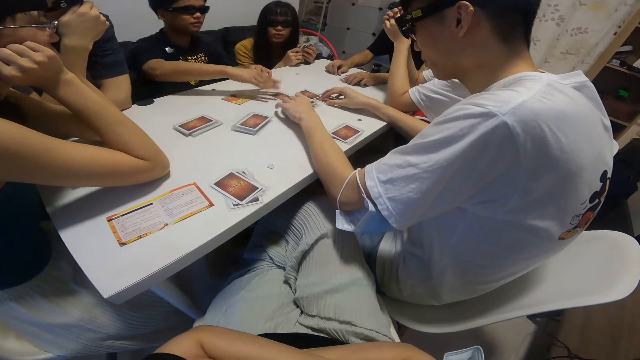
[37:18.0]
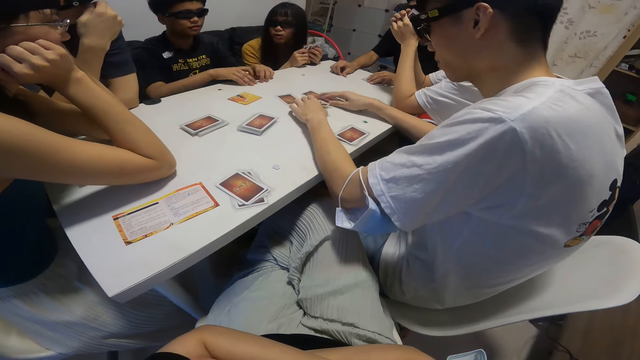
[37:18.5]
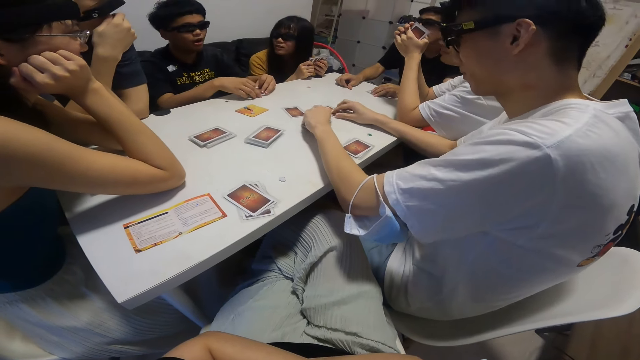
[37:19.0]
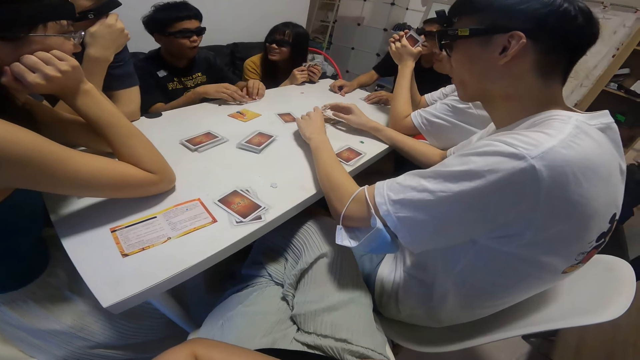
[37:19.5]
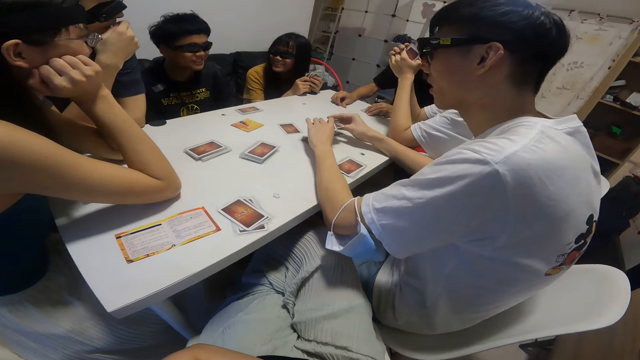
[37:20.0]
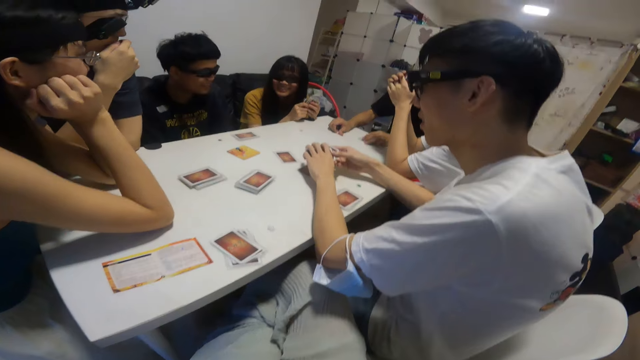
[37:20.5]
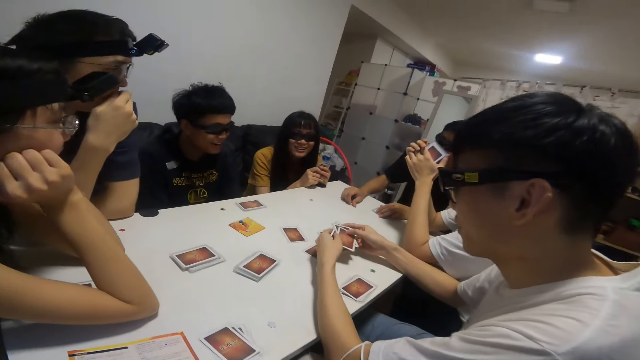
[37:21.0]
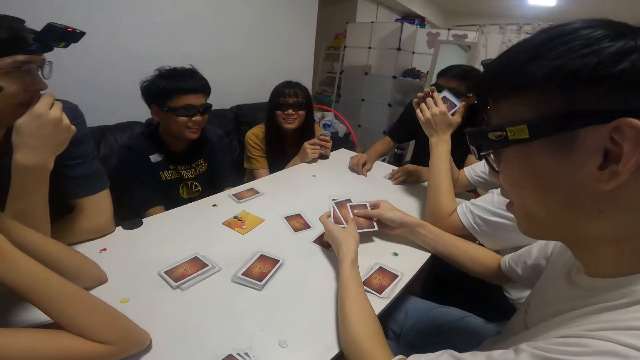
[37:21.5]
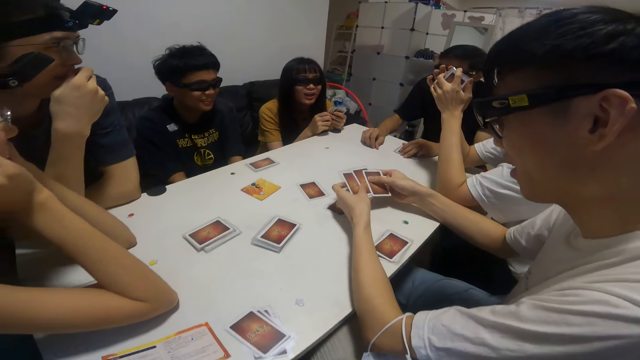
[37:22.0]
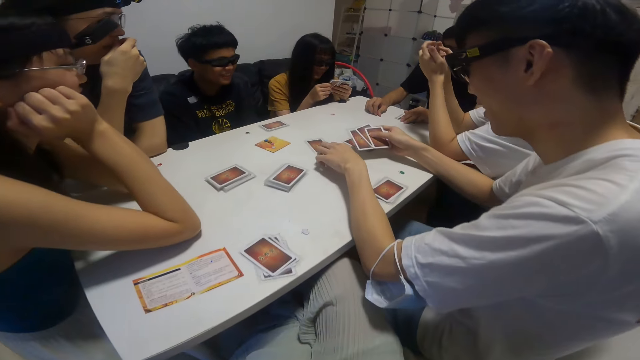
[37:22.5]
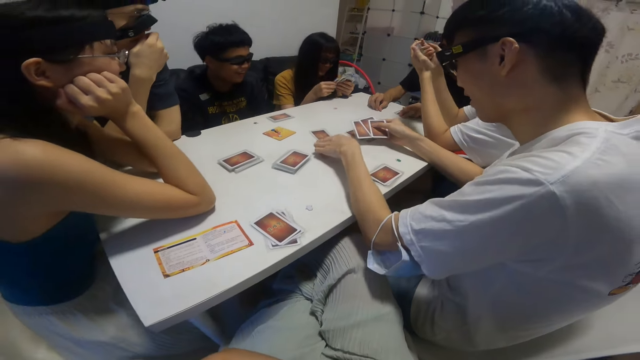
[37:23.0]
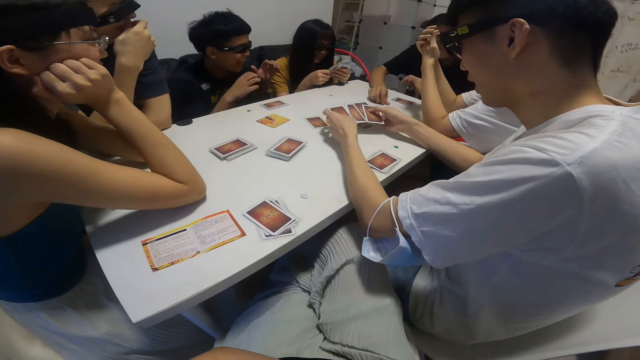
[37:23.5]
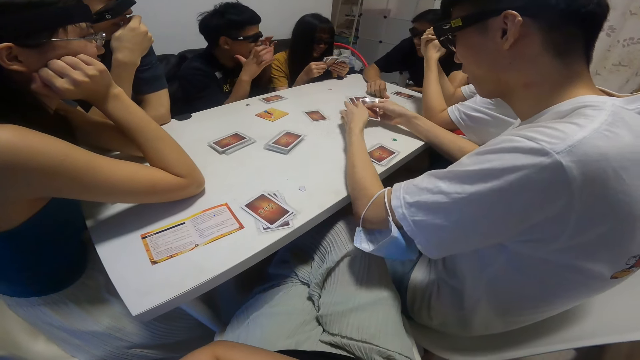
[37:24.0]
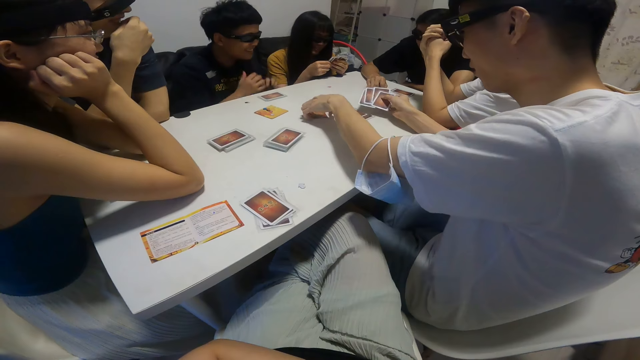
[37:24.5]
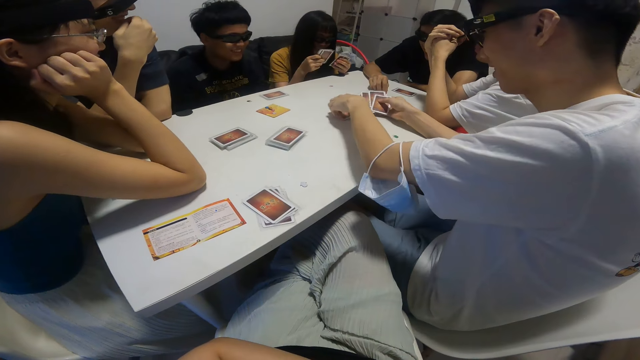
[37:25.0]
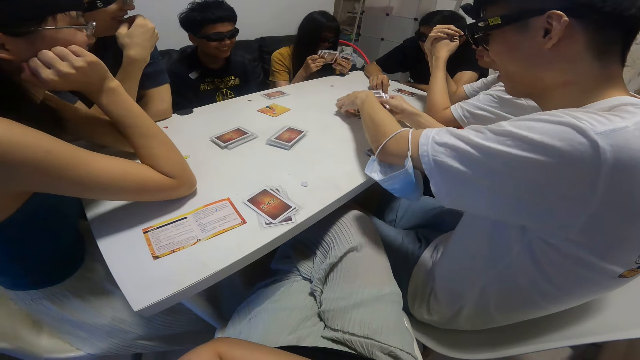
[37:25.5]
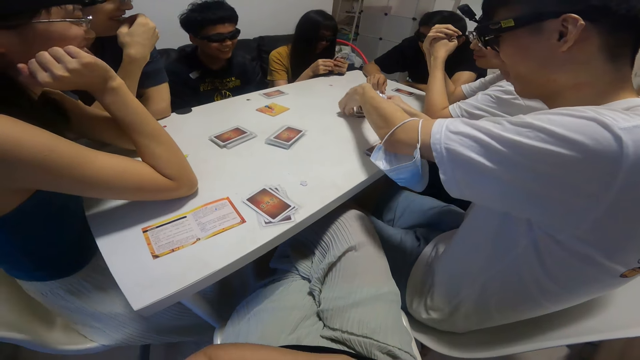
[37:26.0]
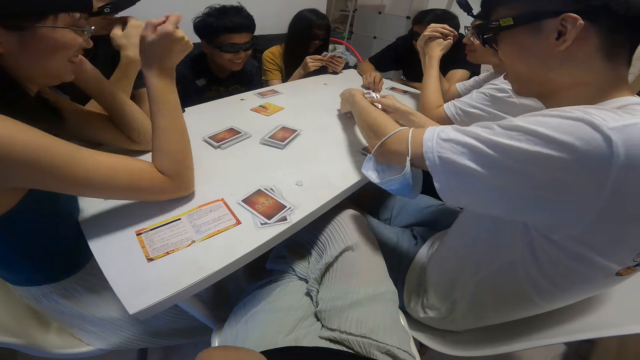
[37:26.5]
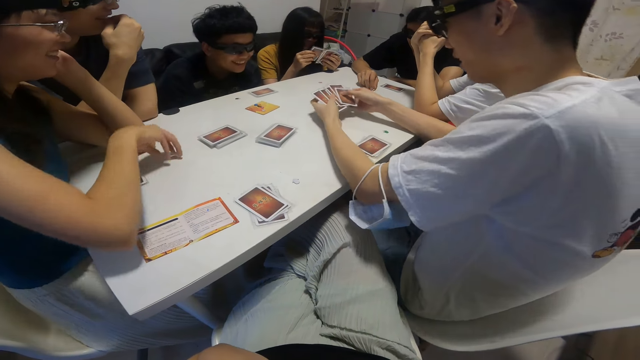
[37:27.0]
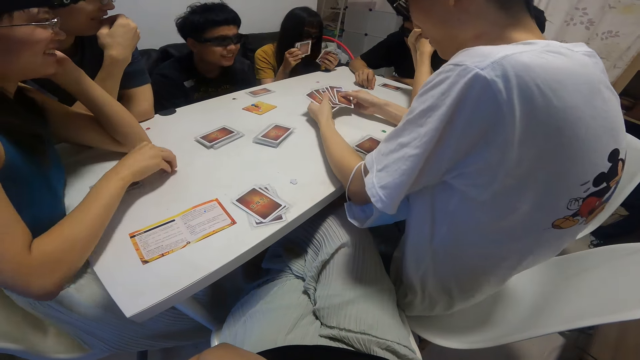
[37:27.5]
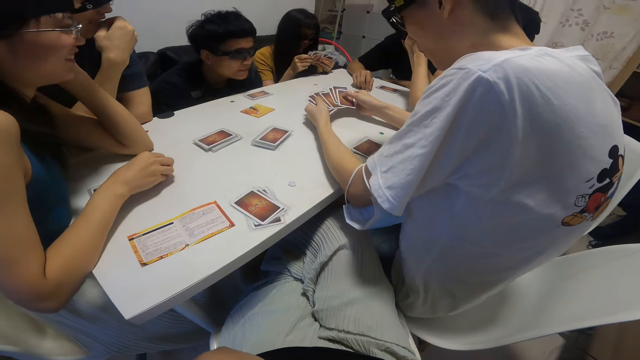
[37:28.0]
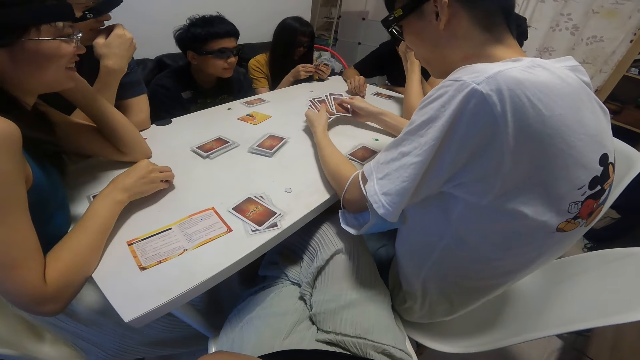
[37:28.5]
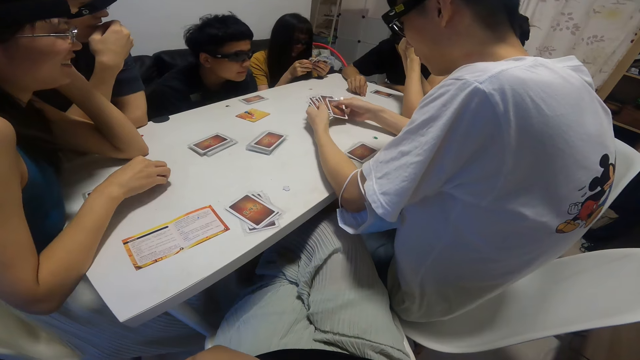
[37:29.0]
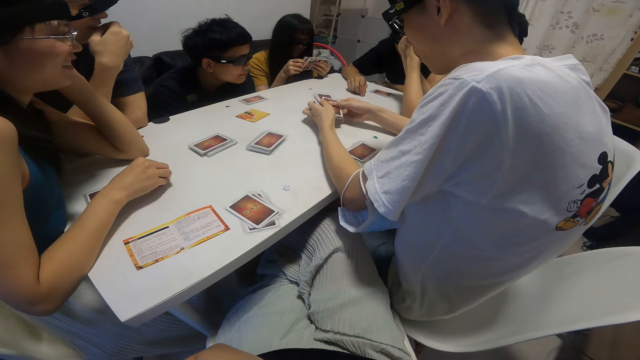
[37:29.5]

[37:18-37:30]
The man drops the cards on the table with his right hand. Another man picks up the cards from the table with both hands.

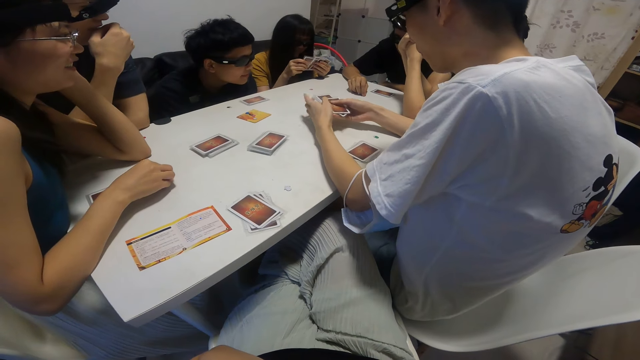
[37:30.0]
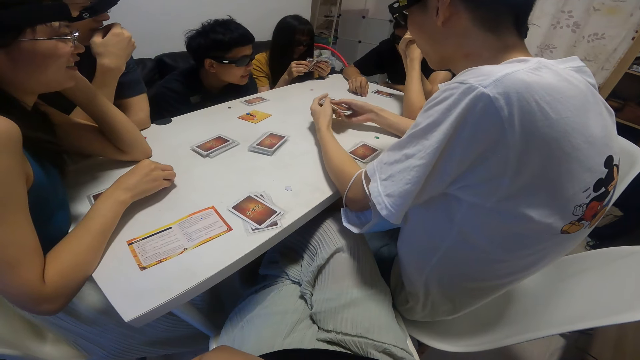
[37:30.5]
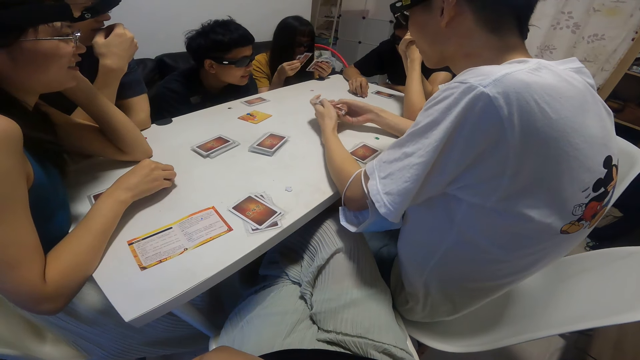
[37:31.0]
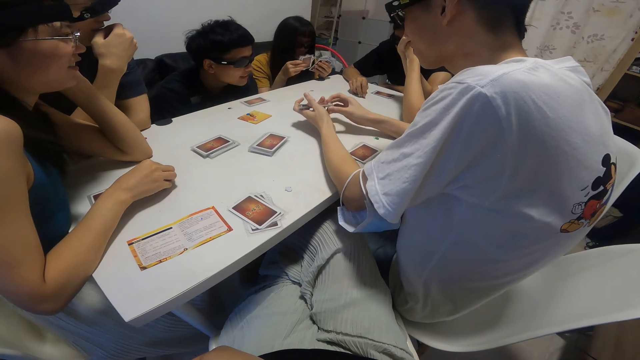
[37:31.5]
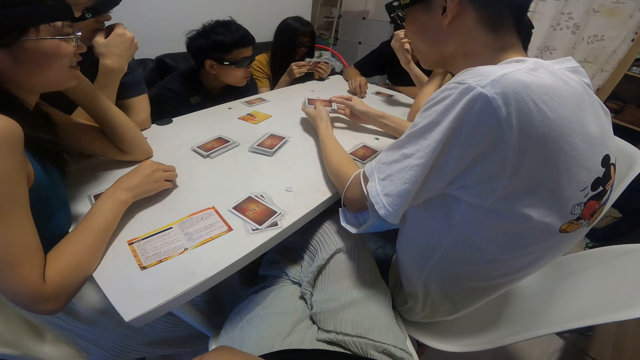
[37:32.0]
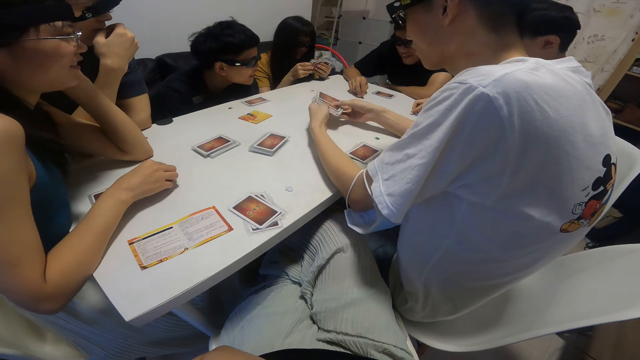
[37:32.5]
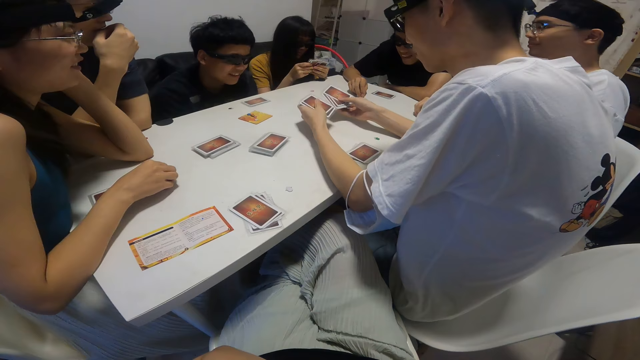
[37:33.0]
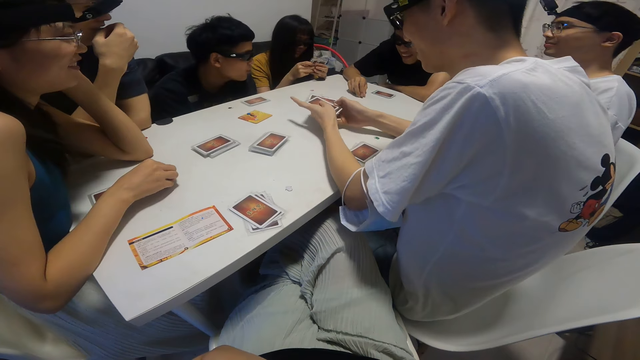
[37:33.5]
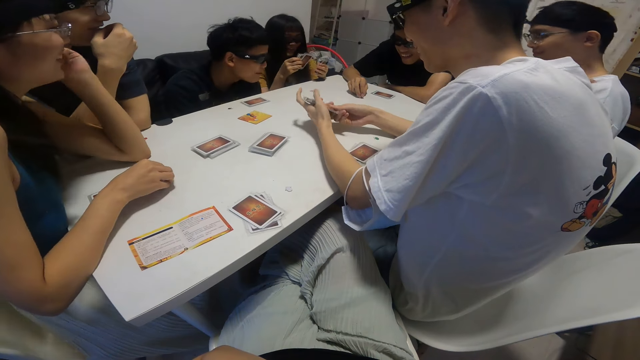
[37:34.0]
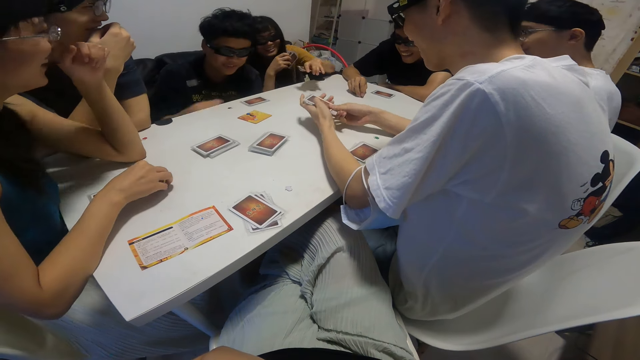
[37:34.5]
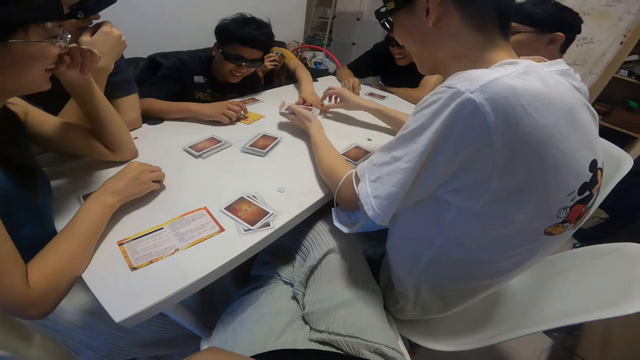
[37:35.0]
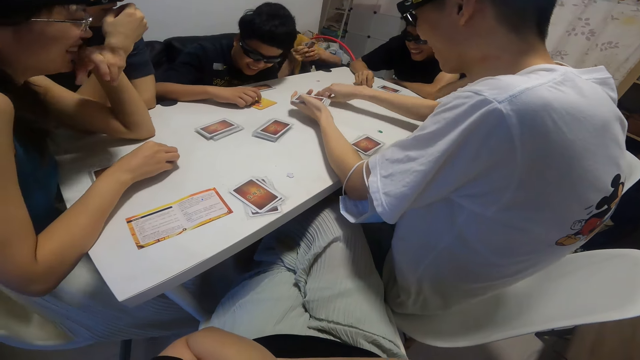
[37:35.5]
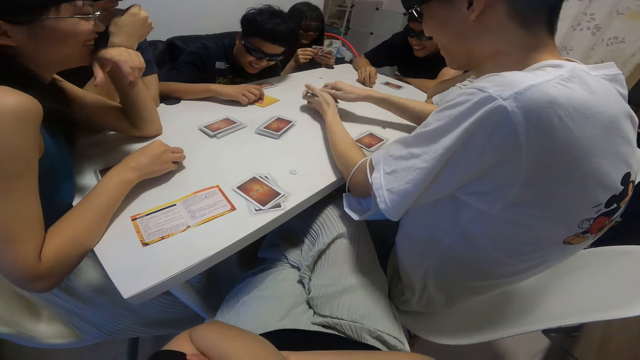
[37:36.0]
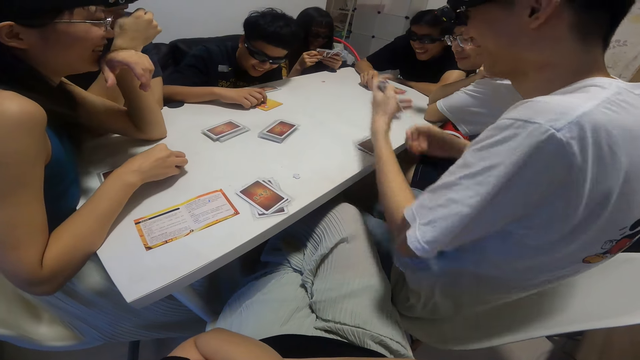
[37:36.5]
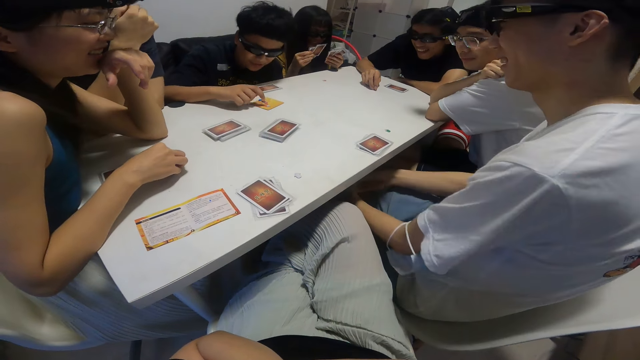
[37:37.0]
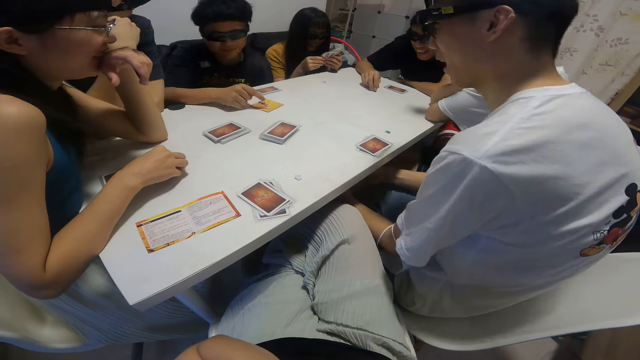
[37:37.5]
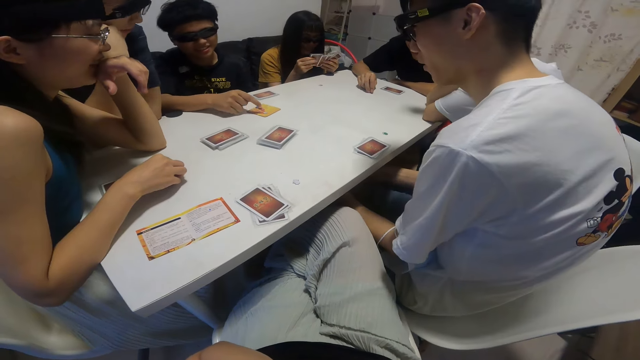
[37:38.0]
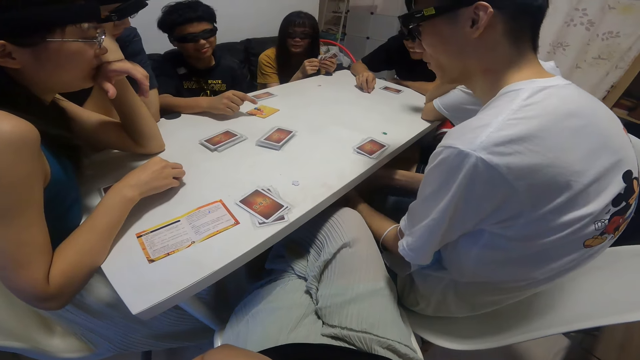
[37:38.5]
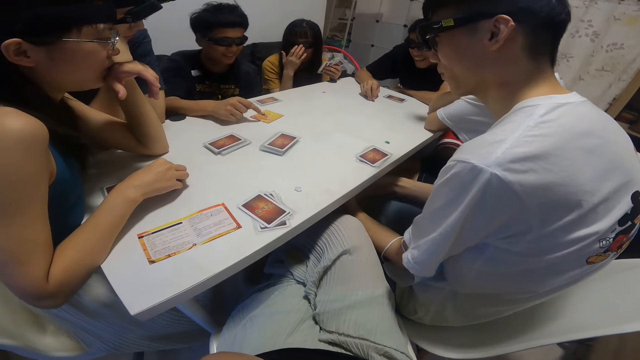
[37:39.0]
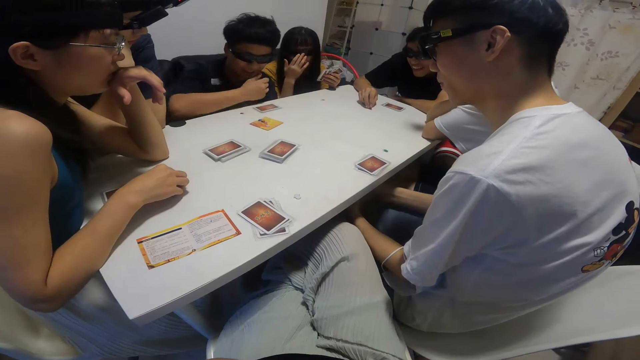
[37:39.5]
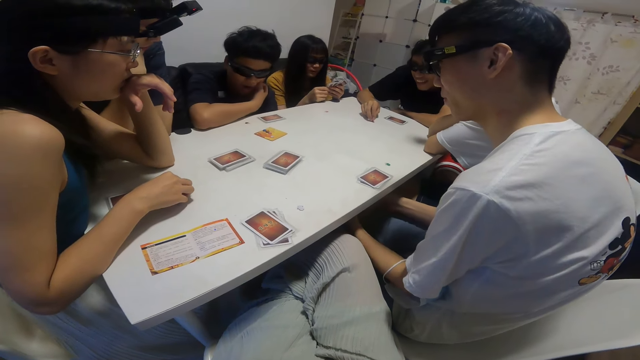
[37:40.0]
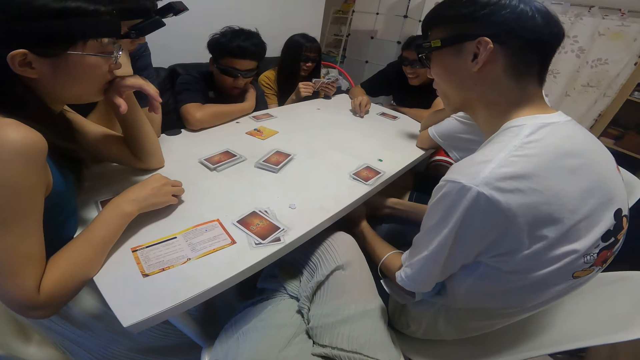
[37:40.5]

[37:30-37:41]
The man touches a card on the table with his right hand.
